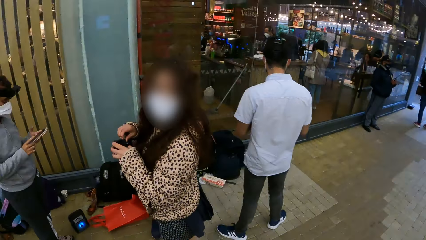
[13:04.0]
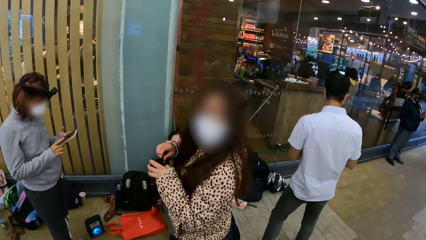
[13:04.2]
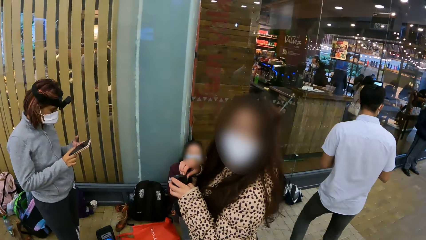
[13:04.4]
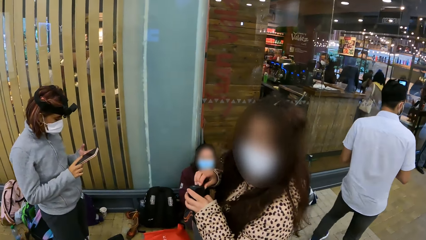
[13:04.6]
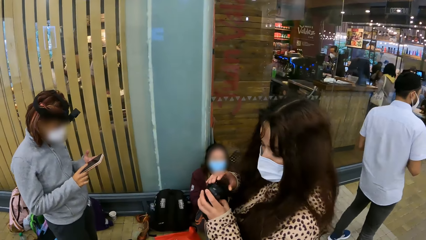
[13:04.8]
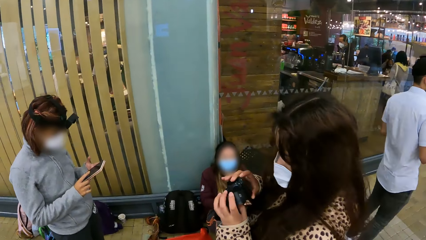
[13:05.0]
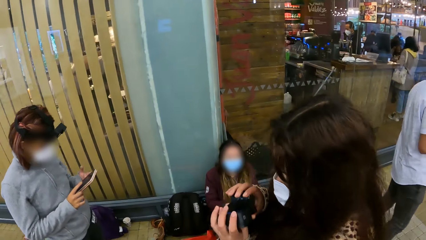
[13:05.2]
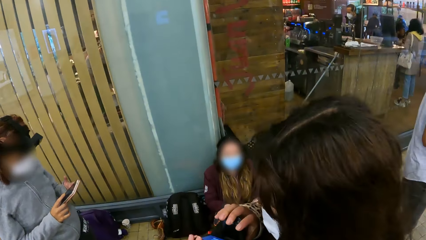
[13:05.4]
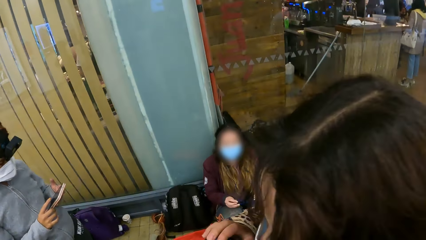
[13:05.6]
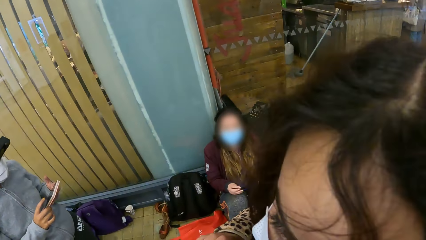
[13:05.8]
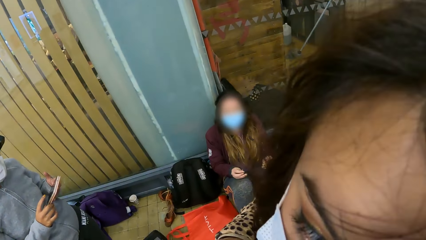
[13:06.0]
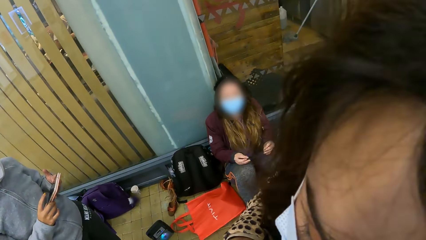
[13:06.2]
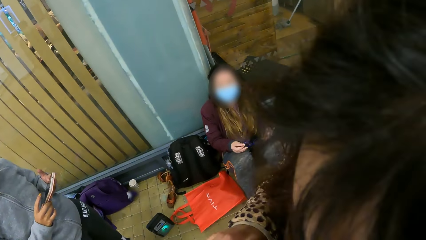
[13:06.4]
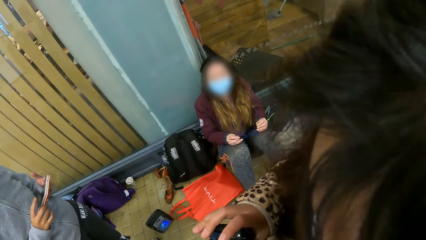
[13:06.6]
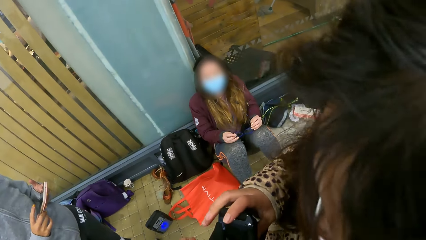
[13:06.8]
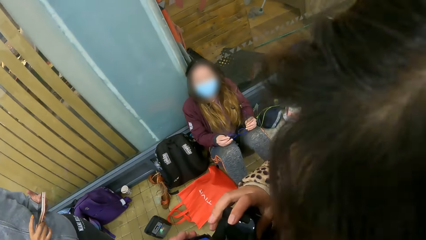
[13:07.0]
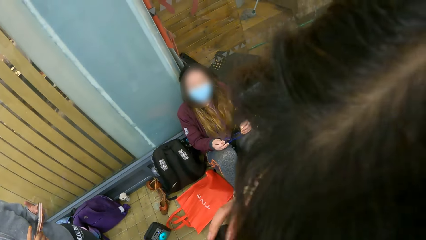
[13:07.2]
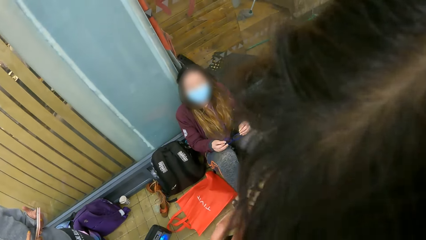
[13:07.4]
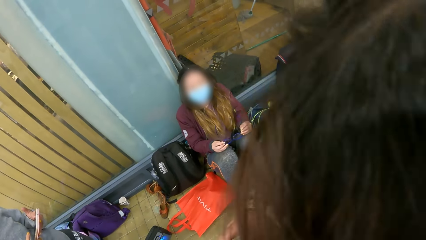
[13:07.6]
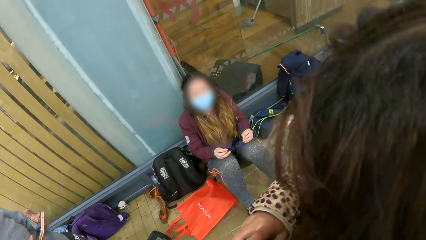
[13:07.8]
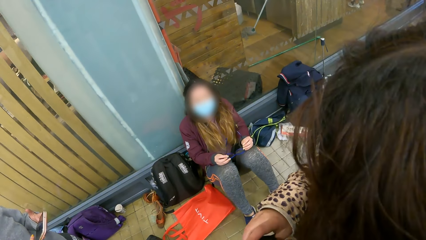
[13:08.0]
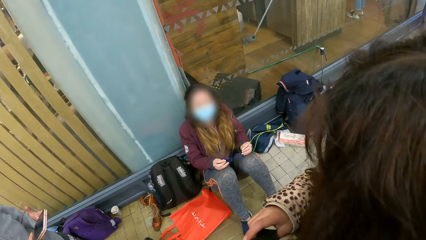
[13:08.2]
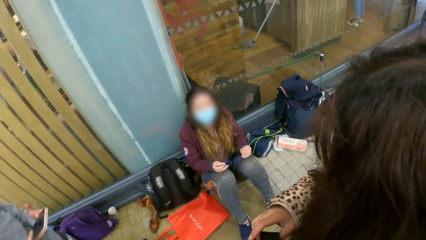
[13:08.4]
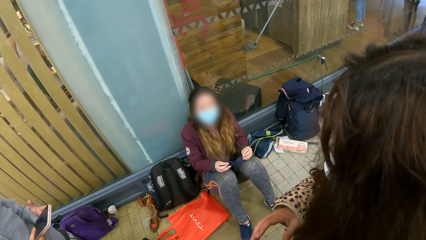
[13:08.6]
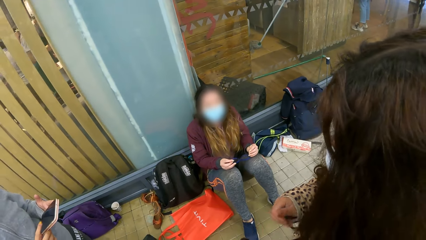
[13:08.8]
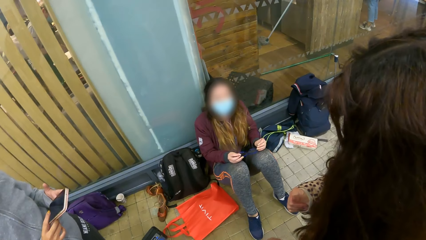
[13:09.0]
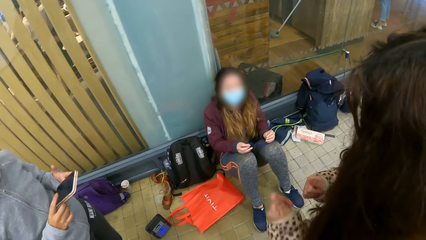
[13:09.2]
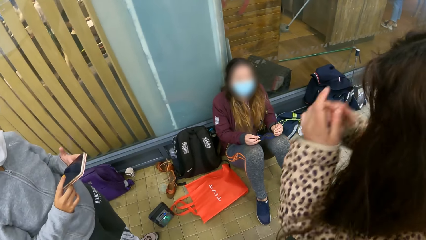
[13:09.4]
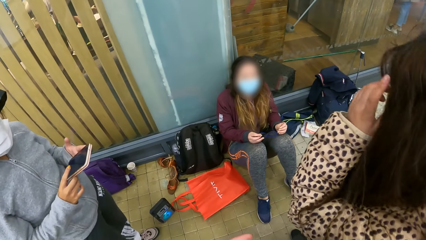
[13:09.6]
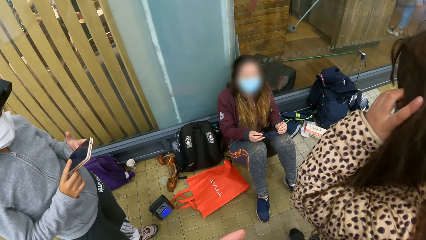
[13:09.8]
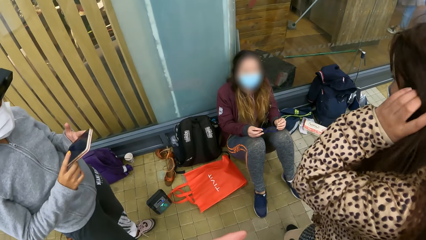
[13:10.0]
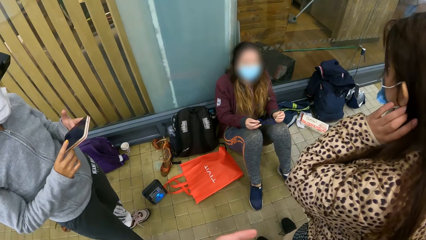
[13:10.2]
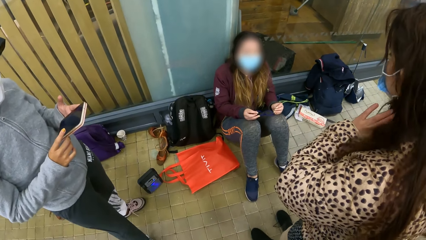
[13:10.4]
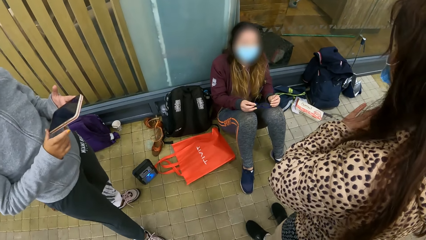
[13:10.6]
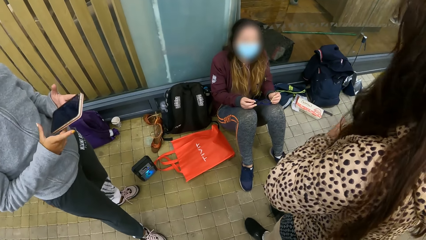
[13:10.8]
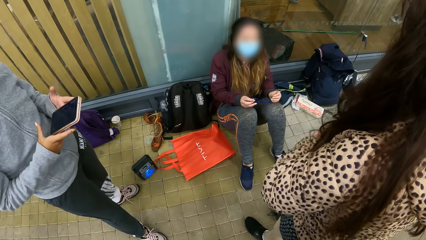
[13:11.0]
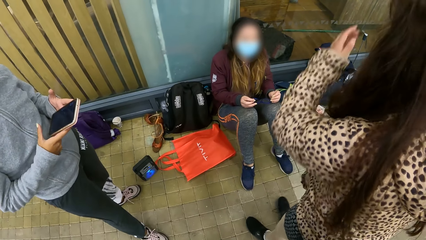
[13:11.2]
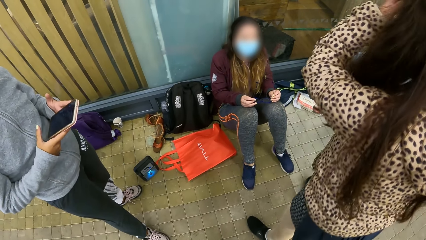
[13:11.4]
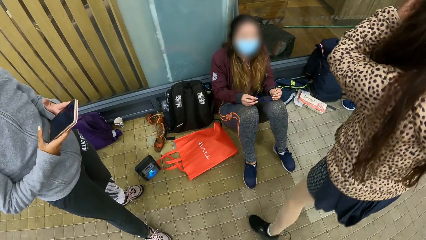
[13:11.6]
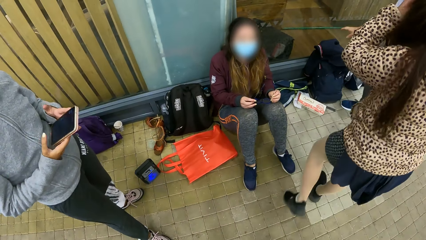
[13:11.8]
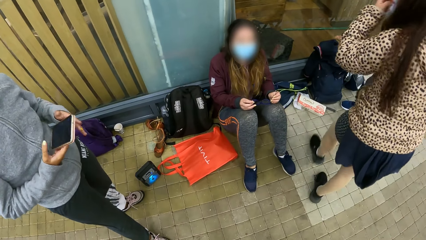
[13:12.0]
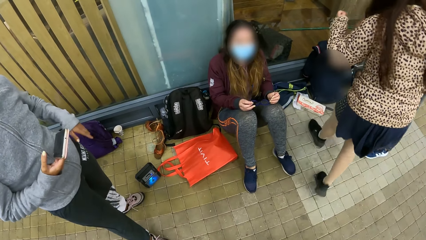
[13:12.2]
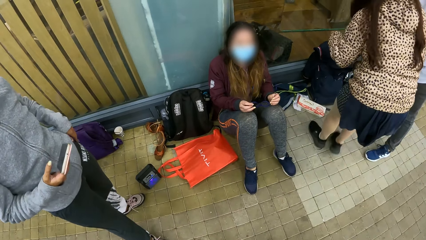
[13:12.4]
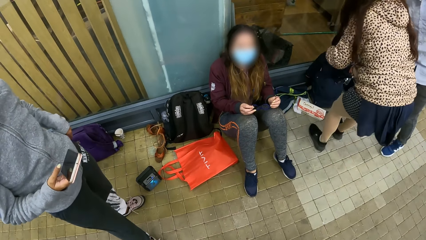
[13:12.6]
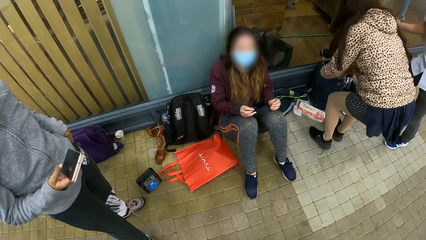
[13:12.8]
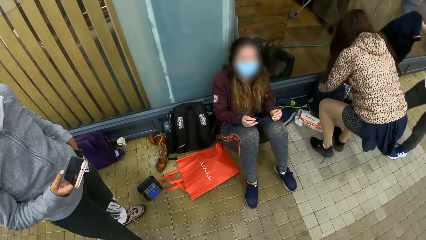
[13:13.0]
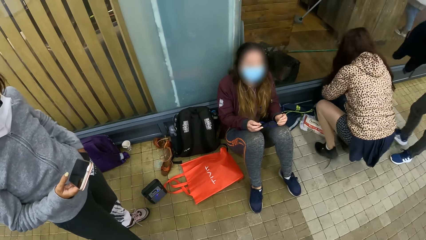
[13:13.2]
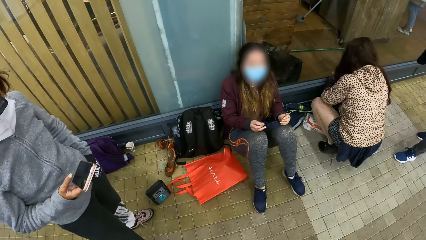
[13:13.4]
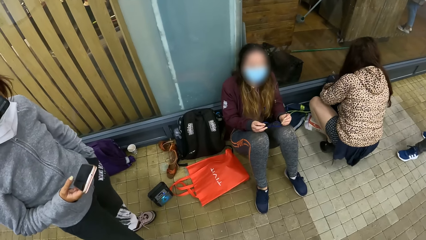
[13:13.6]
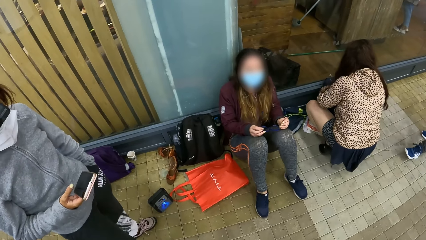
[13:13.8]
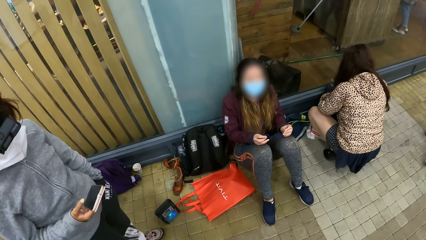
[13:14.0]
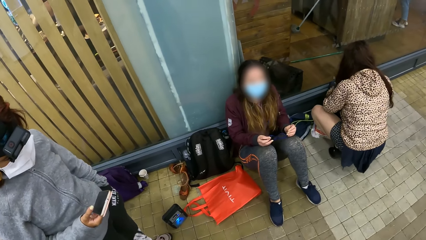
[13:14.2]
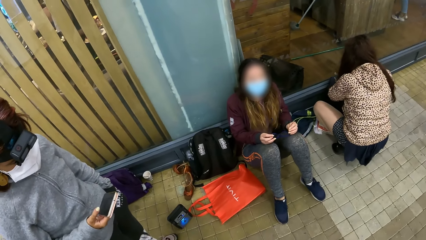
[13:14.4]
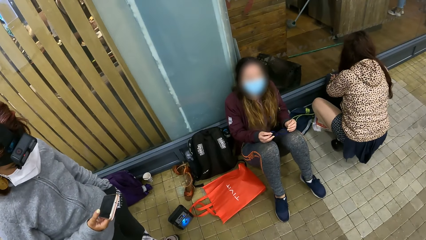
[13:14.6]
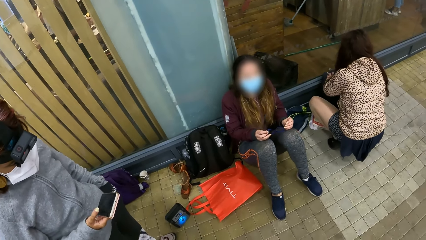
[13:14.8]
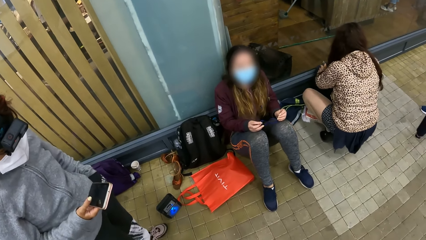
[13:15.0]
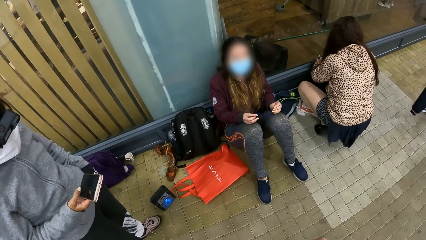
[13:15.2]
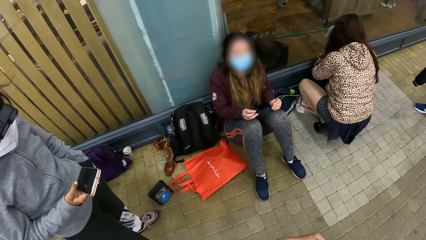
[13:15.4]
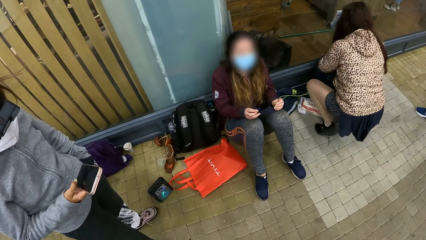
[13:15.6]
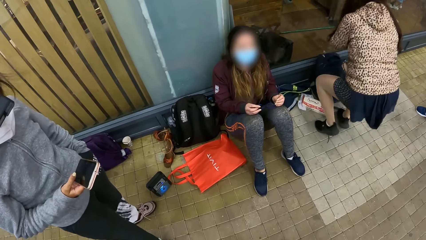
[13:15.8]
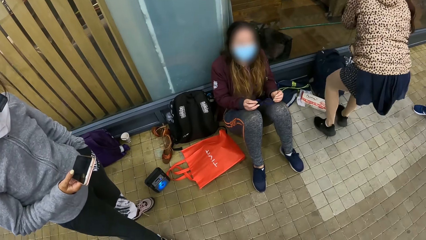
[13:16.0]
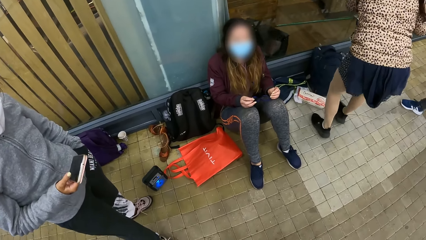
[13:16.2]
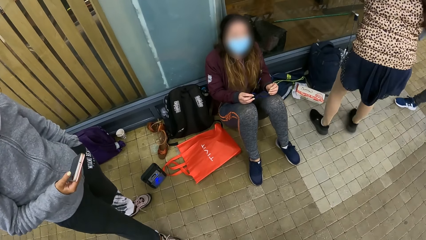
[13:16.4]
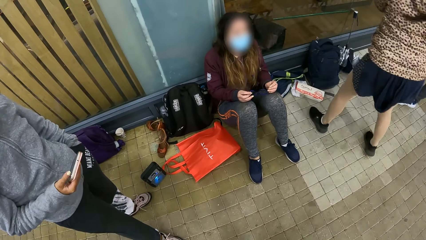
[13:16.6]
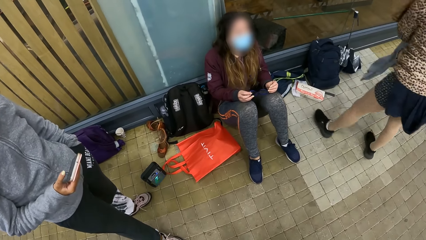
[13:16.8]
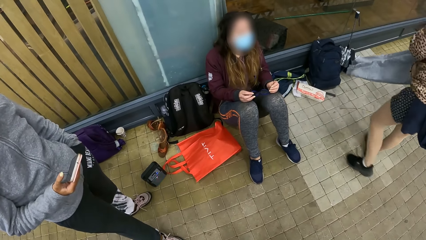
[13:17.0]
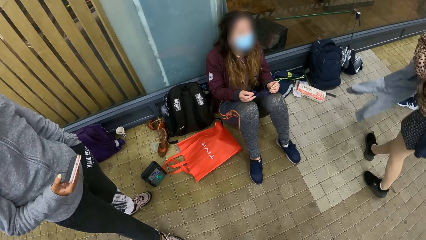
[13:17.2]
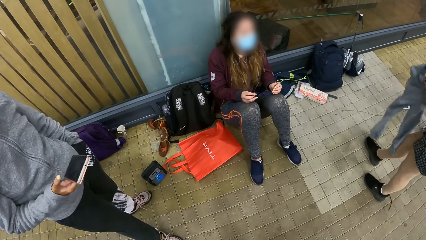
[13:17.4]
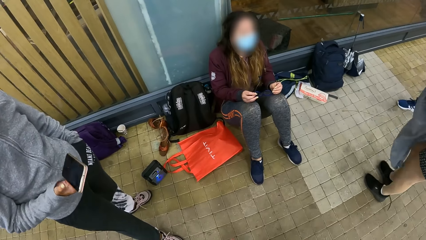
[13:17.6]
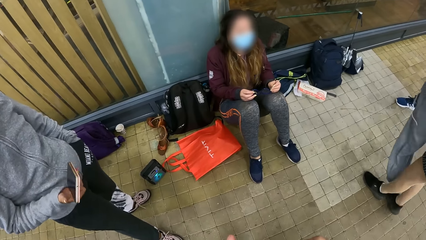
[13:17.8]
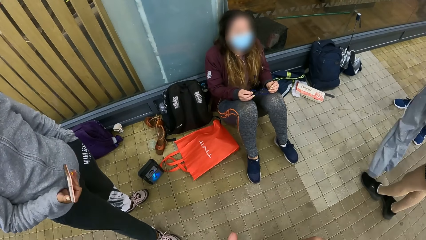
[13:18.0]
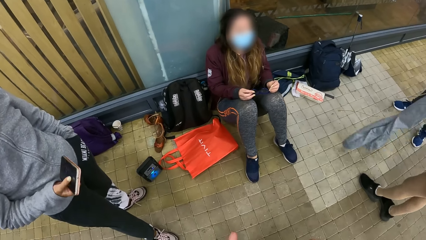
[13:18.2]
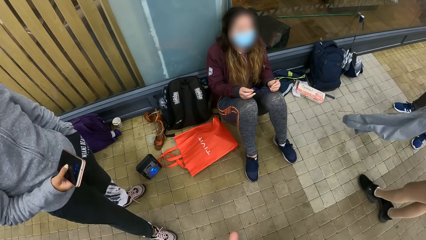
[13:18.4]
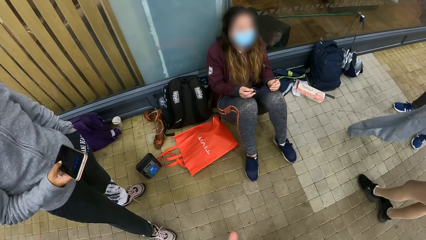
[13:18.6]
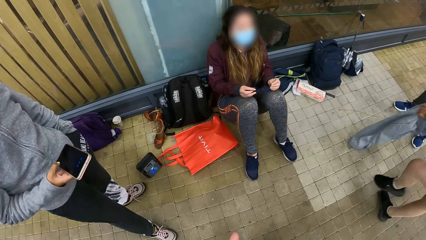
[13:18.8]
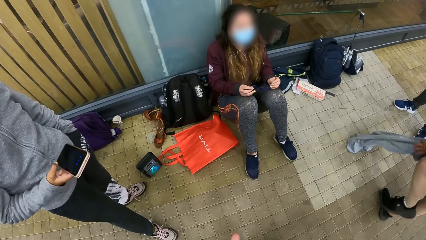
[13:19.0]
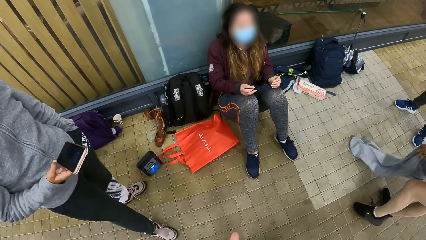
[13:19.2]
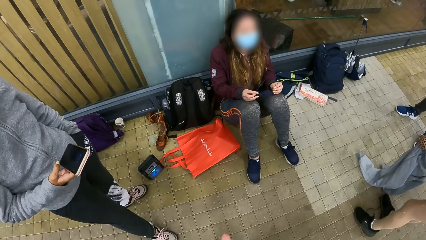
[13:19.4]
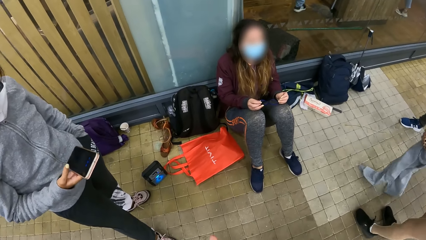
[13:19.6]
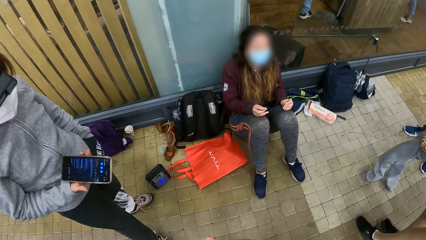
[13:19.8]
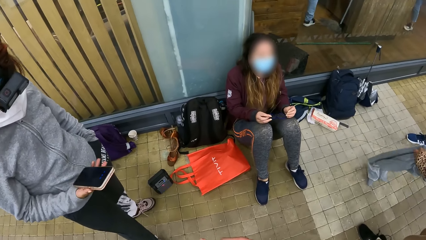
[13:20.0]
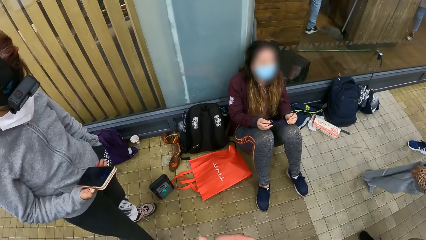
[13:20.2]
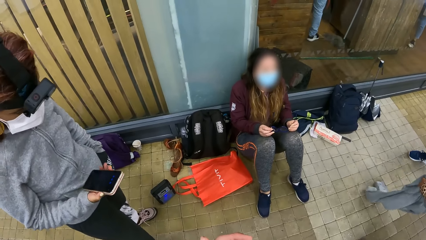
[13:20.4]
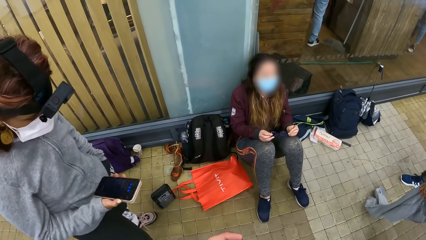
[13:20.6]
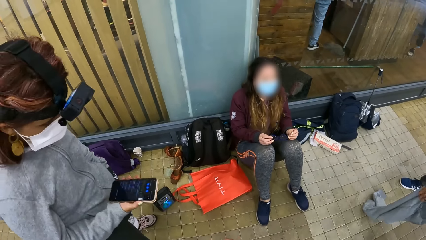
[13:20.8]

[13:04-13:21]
The camera wearer interacts with a lady. The lady straightens her hair and walks in the mall. A man picks up a pullover. The lady squats, picks up a trouser, stands and moves backwards.
